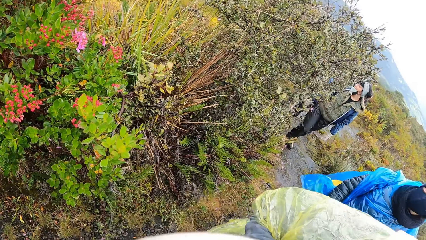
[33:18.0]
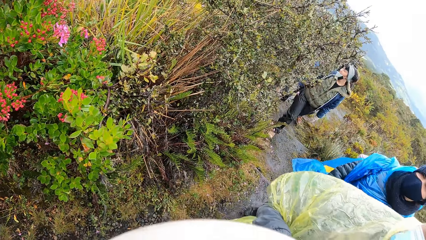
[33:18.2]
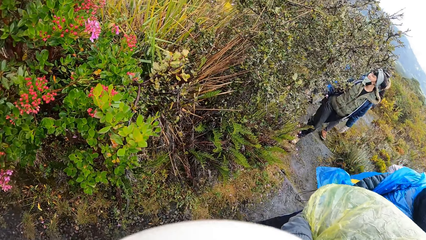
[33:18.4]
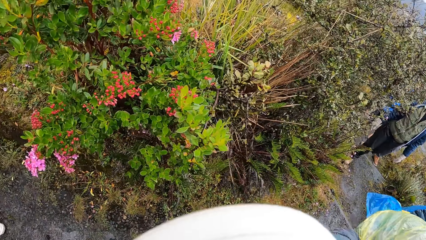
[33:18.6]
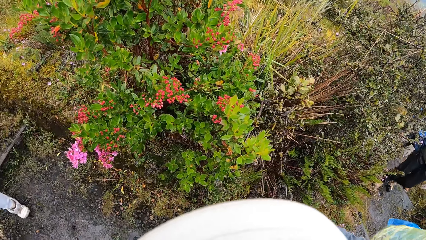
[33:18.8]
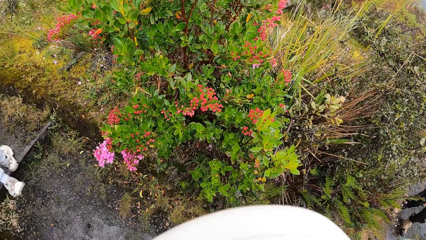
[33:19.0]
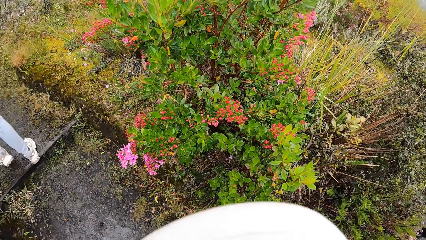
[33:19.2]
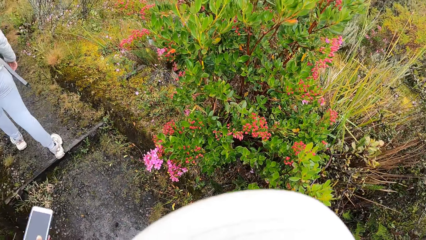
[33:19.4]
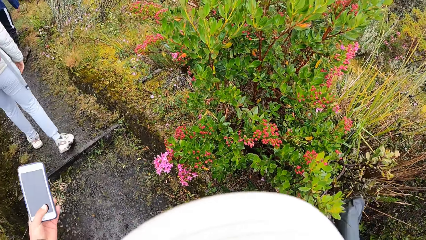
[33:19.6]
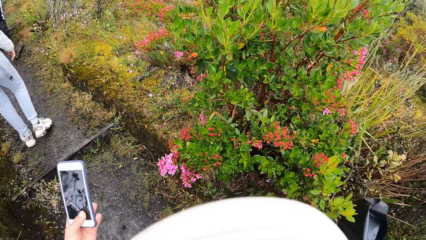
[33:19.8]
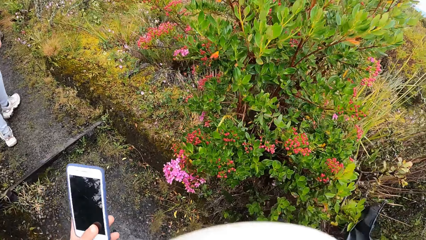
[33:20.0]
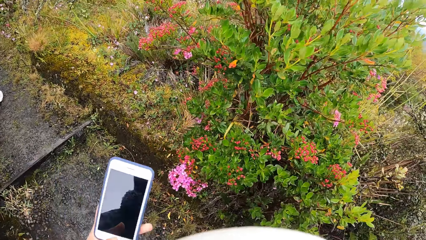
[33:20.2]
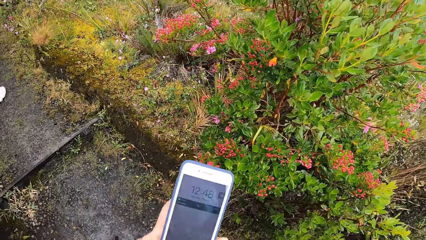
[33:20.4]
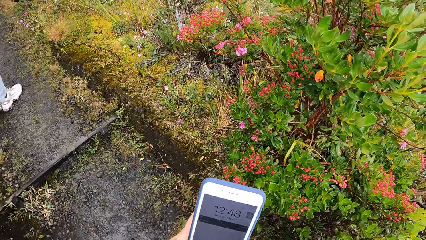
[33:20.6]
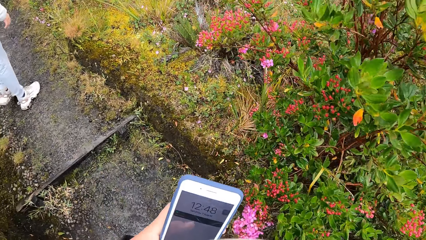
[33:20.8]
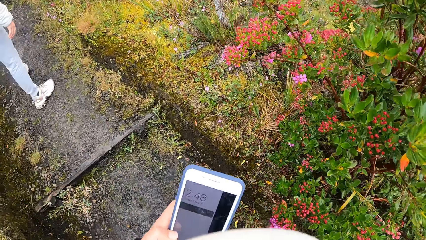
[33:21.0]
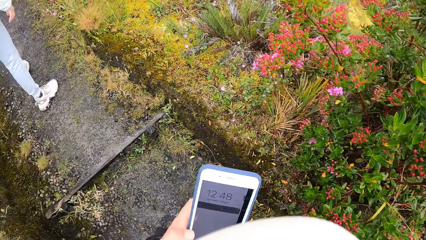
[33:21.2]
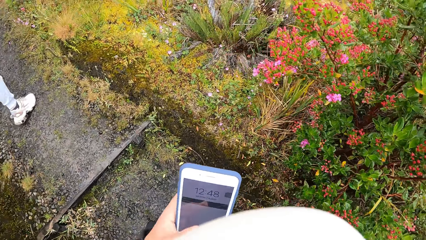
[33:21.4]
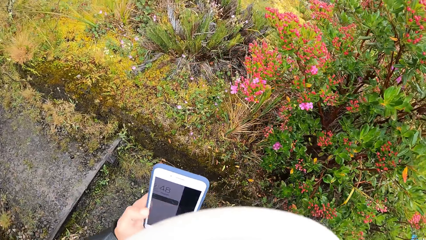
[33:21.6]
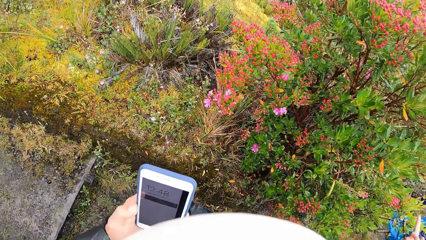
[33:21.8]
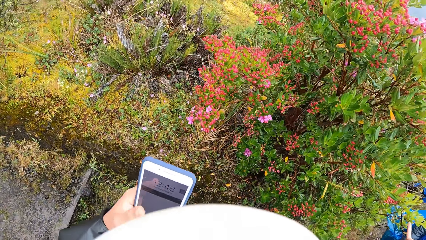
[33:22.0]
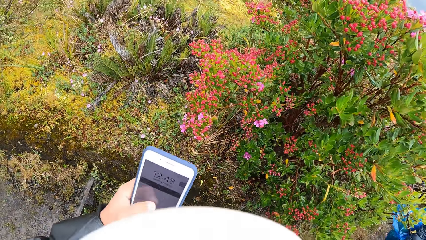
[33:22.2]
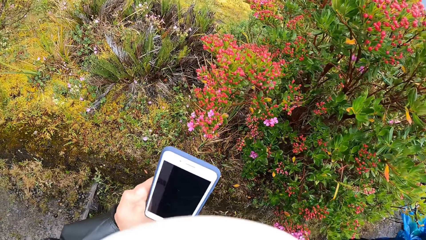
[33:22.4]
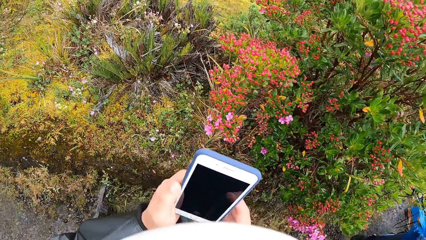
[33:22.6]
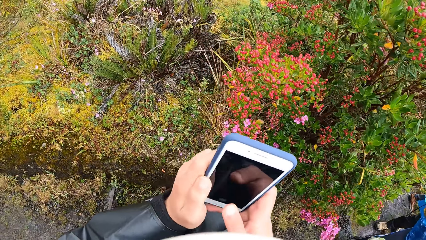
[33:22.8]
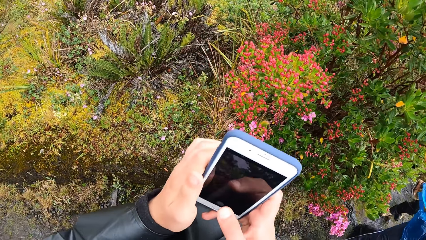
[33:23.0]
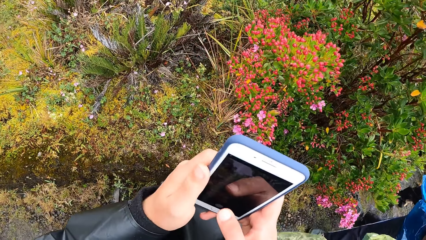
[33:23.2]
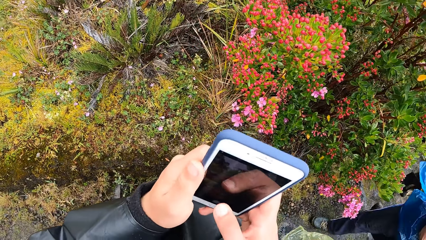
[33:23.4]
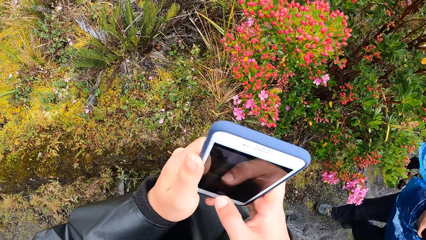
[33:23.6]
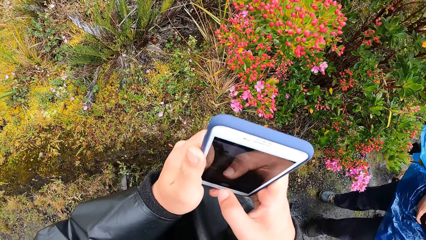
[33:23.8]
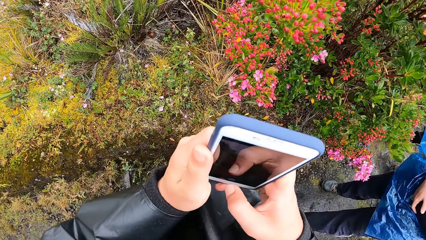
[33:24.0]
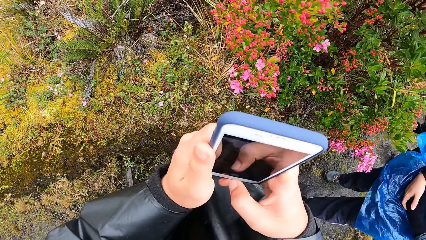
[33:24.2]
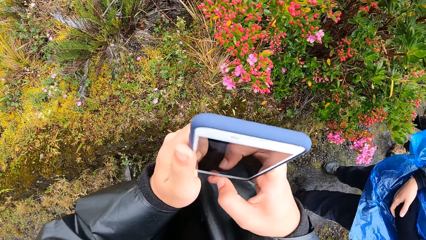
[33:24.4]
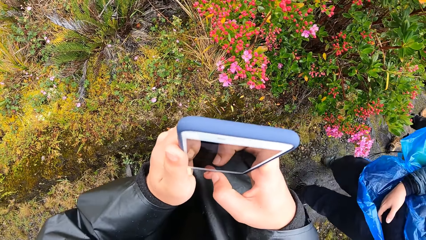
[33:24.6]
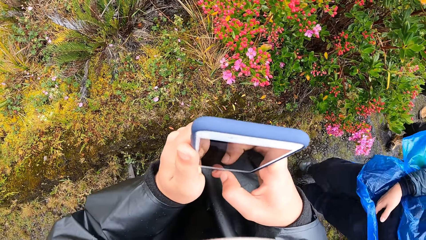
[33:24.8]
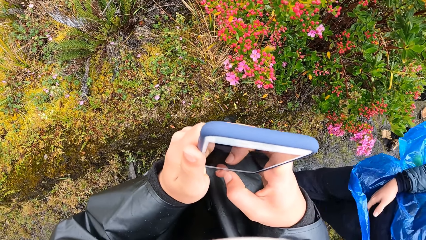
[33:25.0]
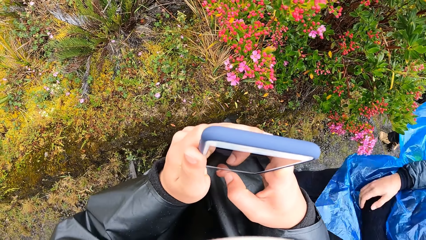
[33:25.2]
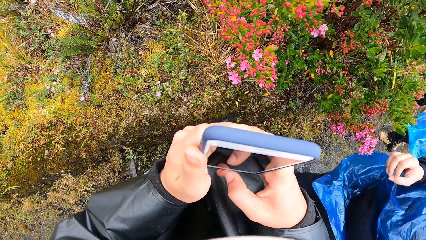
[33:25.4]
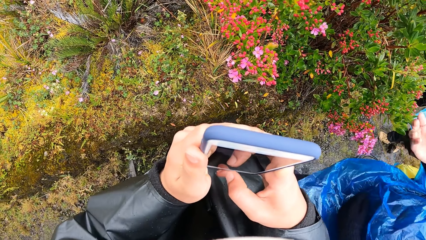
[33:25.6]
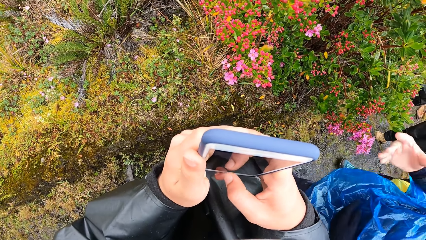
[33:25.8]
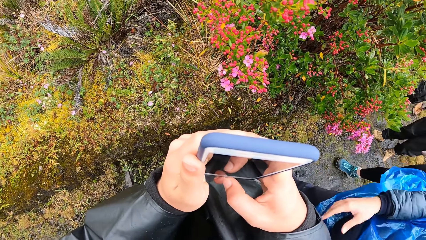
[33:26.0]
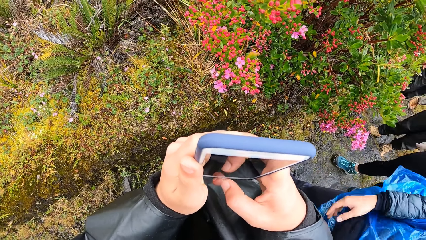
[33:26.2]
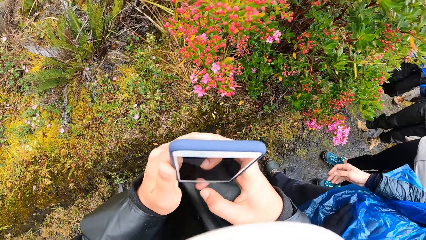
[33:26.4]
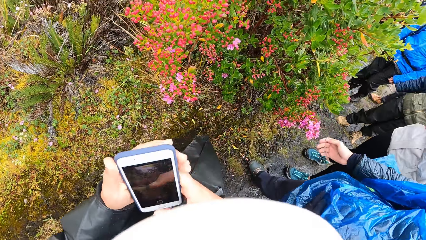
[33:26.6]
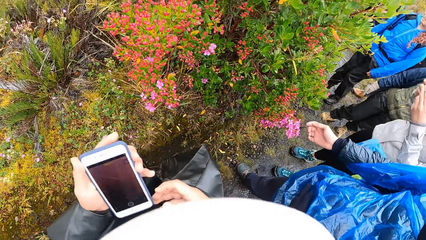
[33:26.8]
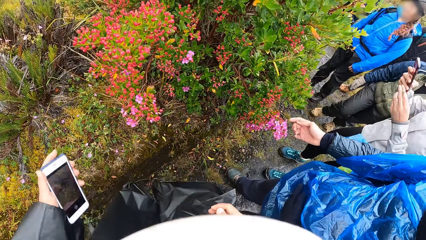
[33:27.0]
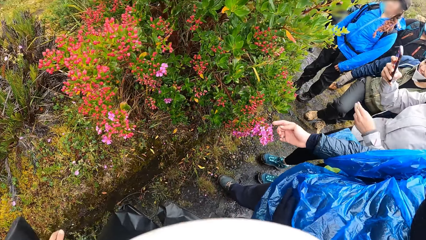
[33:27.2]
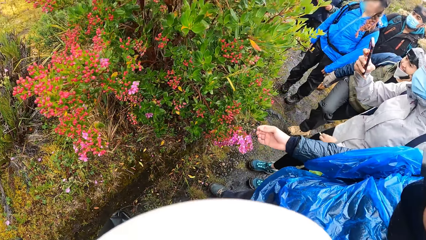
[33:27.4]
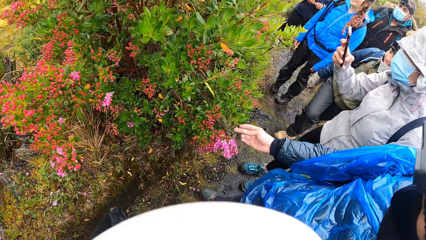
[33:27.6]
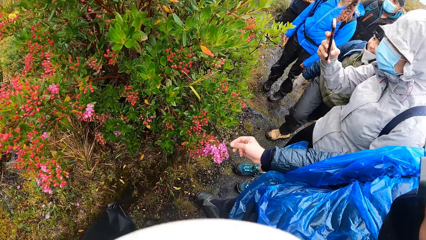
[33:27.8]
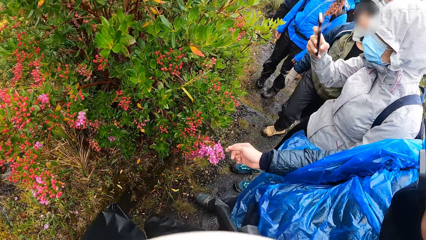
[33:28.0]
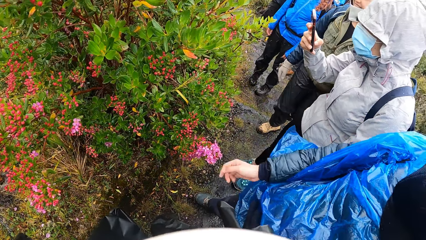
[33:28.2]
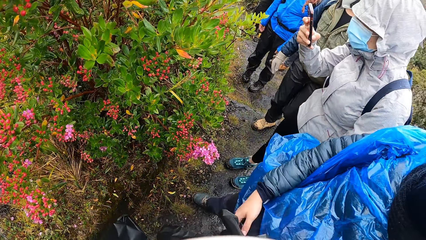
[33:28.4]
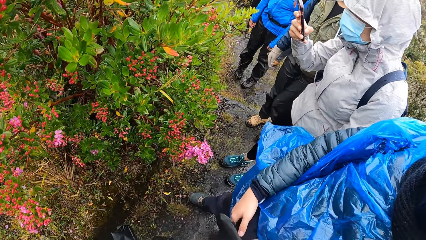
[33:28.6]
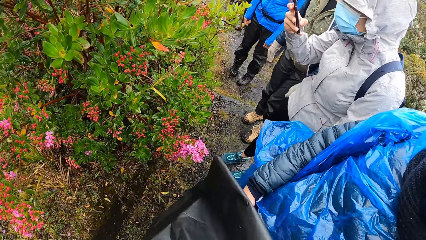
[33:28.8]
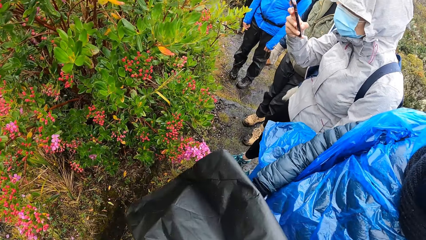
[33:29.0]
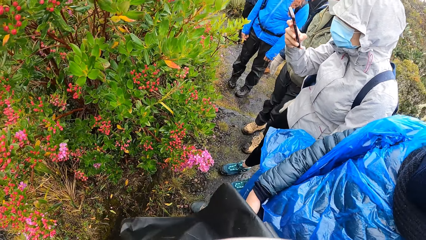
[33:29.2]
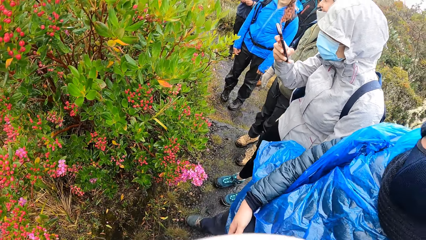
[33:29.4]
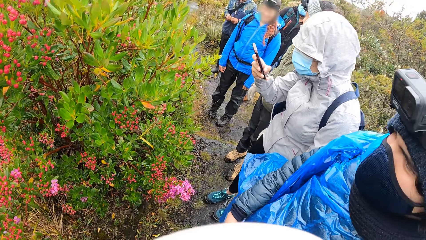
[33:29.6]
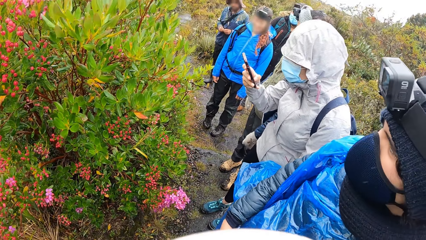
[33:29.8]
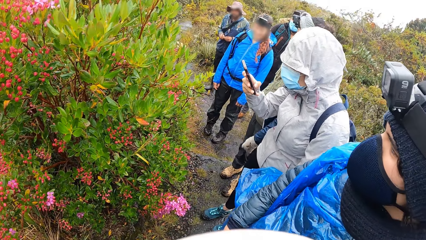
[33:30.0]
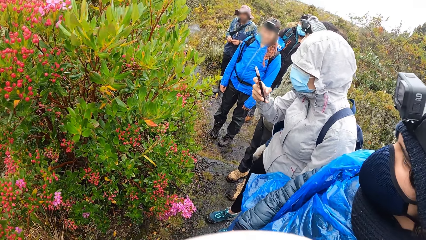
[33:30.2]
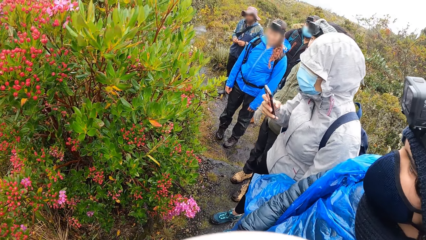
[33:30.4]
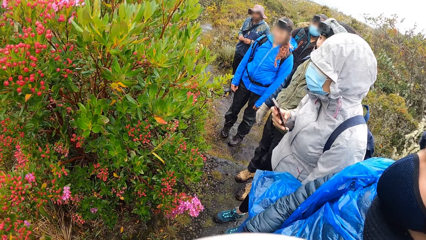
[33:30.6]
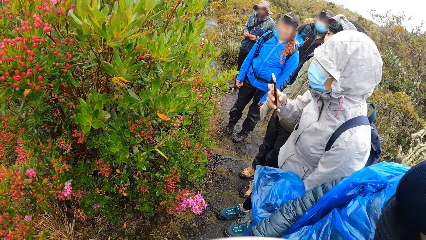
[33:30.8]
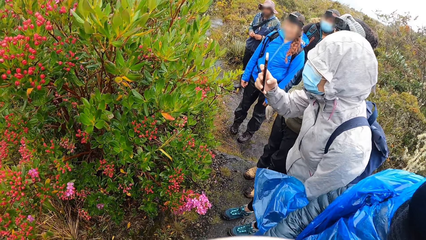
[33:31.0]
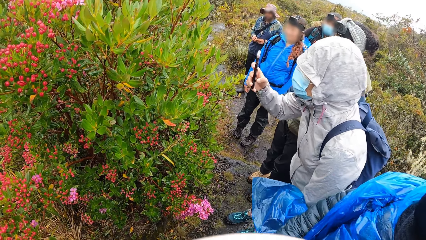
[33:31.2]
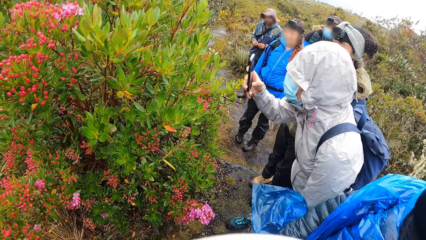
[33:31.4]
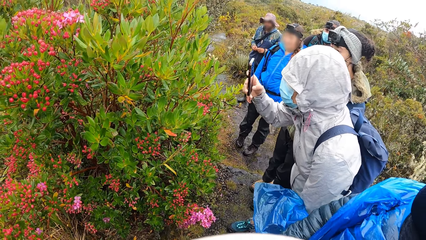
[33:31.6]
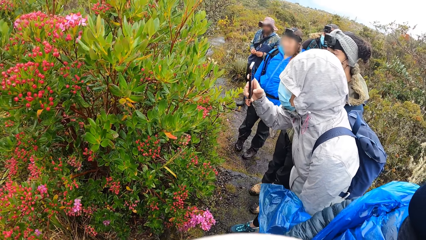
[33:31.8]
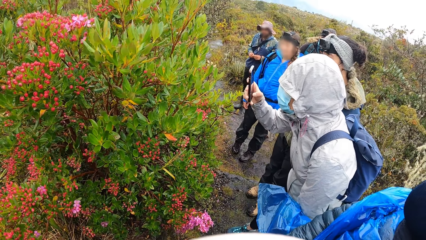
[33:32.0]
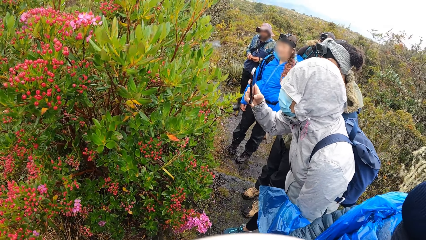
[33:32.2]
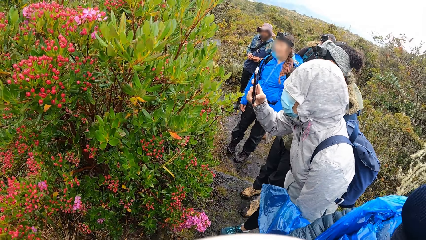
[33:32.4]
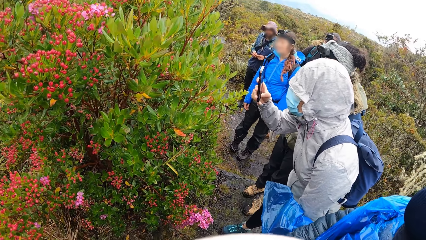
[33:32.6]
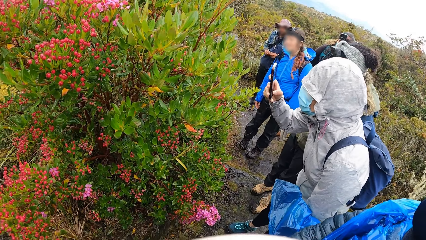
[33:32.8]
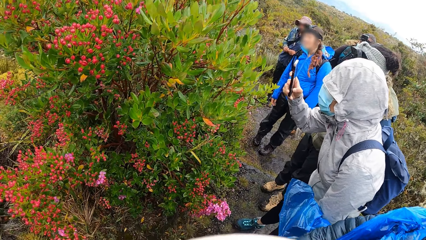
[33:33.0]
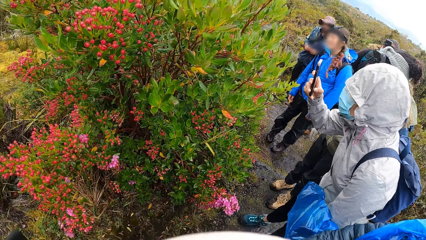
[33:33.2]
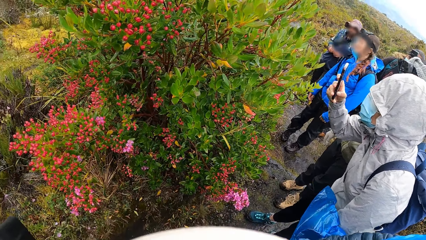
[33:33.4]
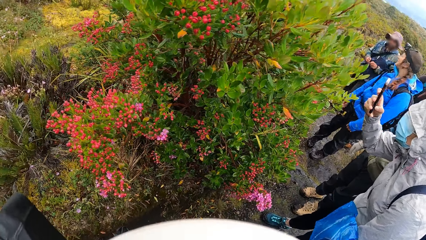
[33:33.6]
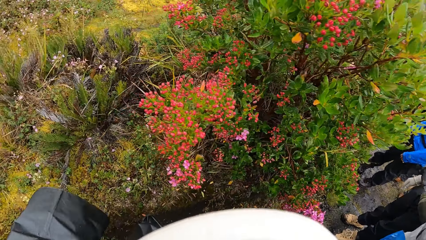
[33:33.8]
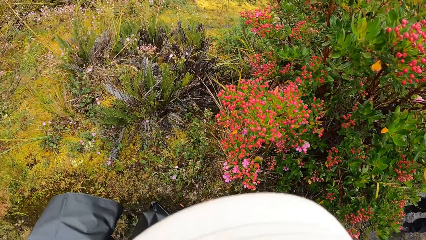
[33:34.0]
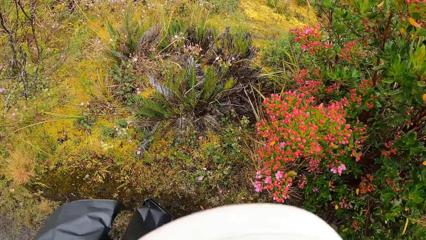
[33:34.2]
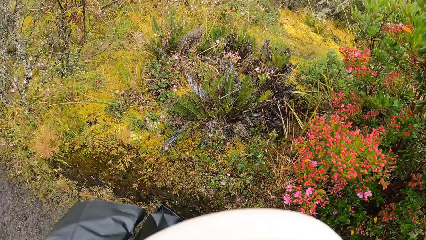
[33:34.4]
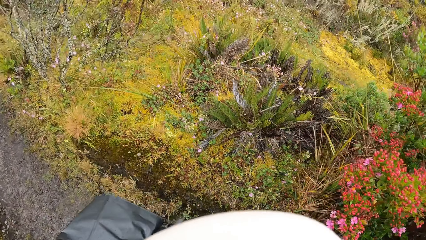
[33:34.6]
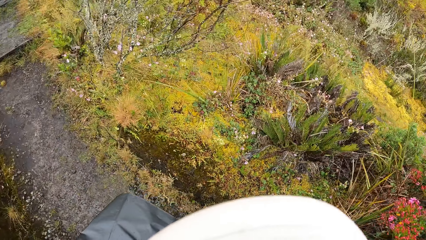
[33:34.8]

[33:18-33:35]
The camera wearer operates a phone with his left hand. He scrolls on the cellphone. He takes a picture of a flower with the cellphone. He interacts. He looks at the flowers.
